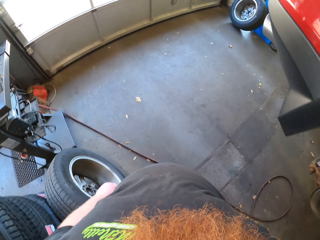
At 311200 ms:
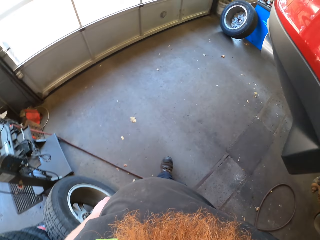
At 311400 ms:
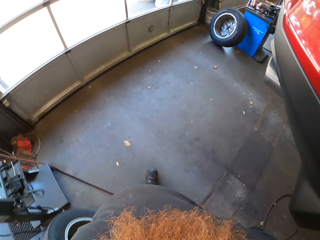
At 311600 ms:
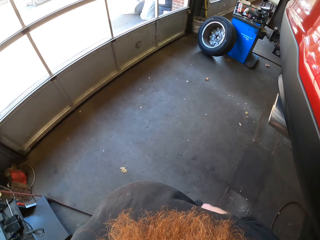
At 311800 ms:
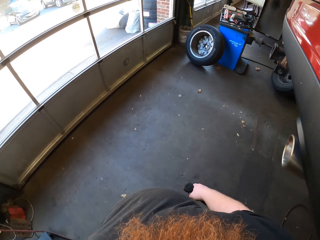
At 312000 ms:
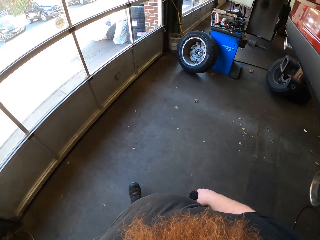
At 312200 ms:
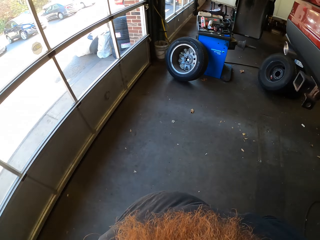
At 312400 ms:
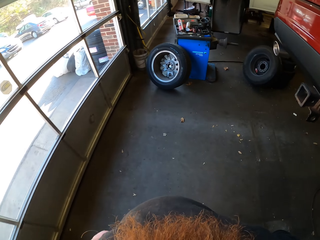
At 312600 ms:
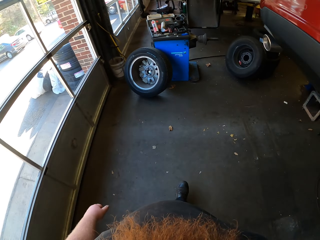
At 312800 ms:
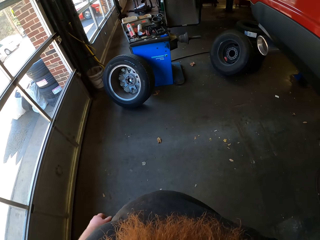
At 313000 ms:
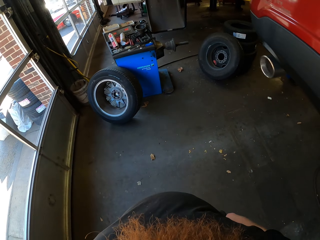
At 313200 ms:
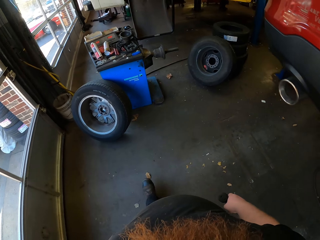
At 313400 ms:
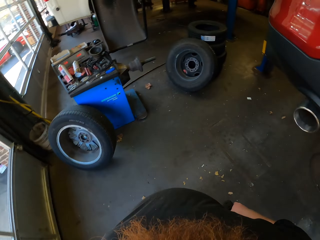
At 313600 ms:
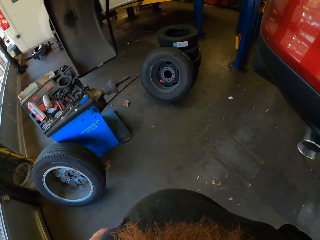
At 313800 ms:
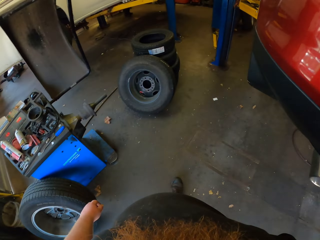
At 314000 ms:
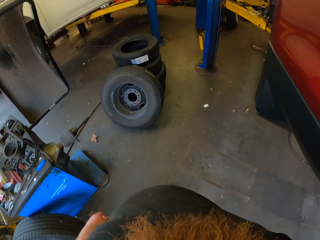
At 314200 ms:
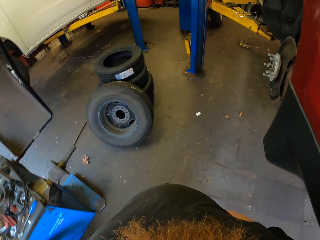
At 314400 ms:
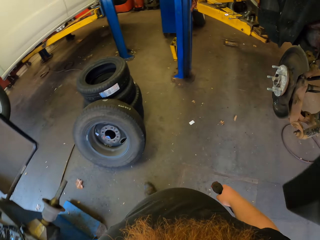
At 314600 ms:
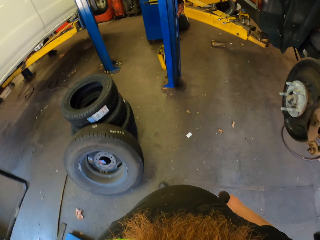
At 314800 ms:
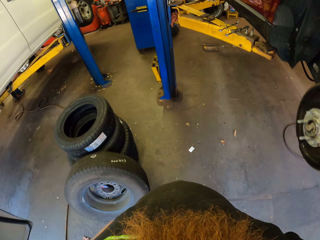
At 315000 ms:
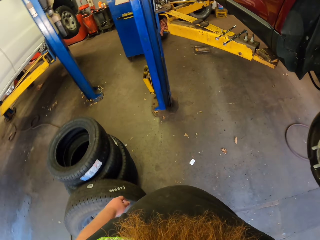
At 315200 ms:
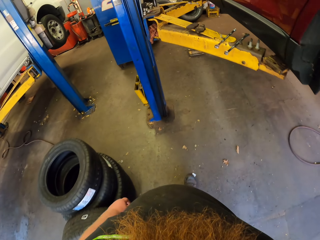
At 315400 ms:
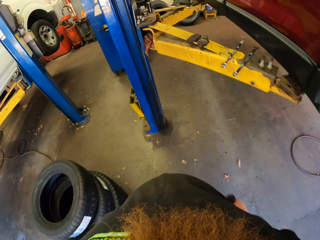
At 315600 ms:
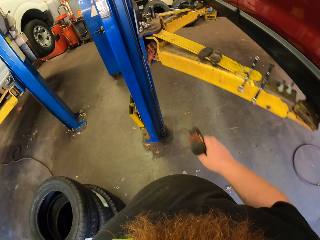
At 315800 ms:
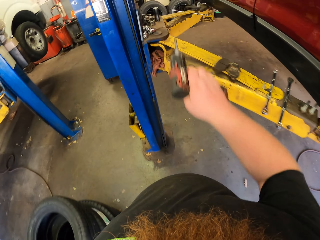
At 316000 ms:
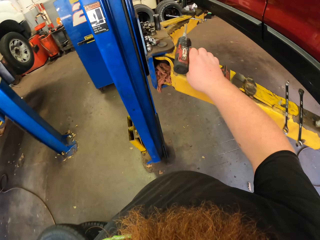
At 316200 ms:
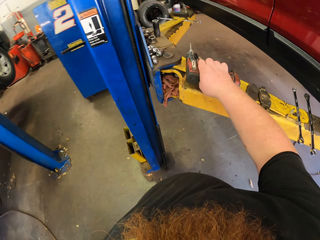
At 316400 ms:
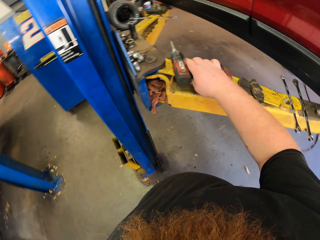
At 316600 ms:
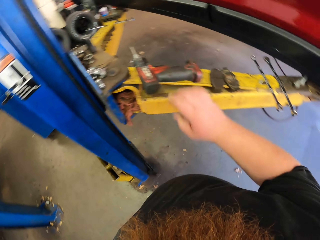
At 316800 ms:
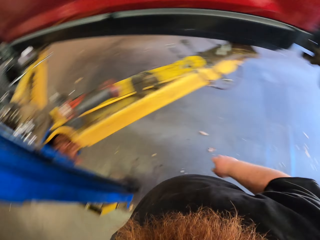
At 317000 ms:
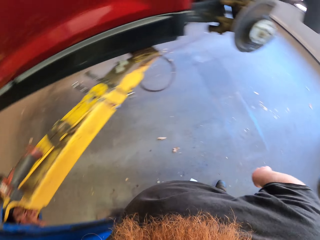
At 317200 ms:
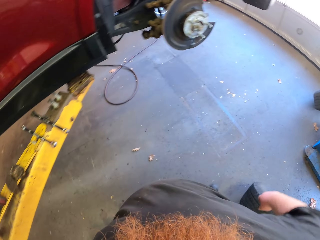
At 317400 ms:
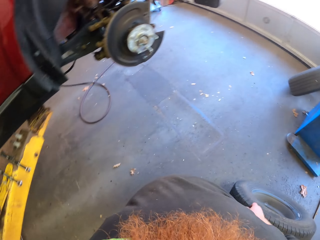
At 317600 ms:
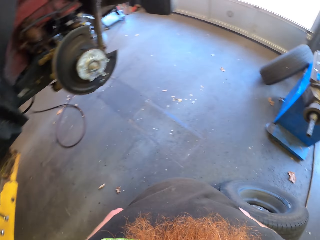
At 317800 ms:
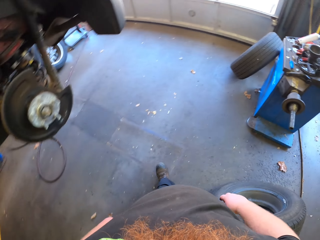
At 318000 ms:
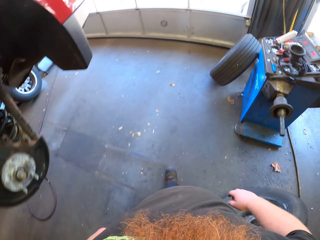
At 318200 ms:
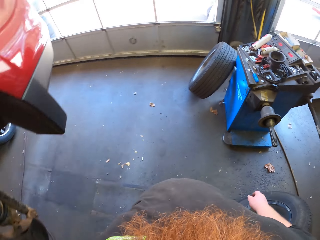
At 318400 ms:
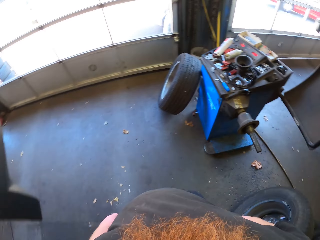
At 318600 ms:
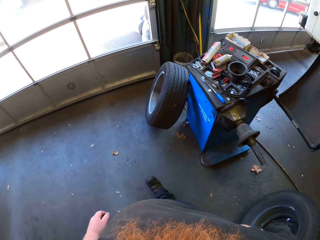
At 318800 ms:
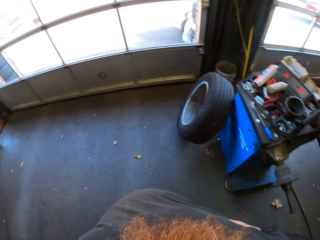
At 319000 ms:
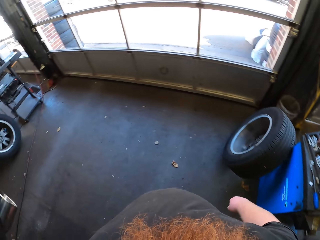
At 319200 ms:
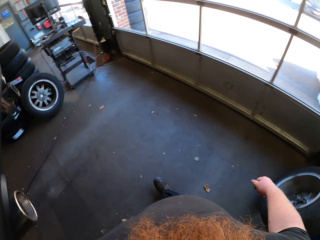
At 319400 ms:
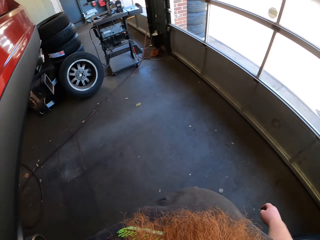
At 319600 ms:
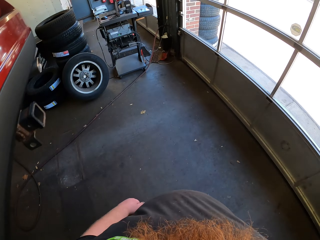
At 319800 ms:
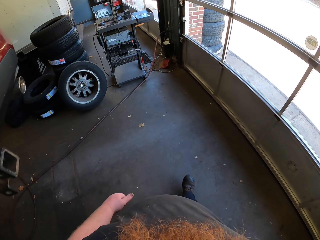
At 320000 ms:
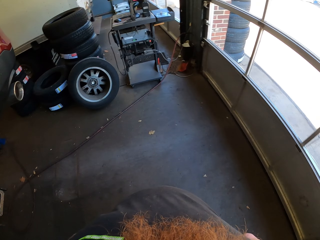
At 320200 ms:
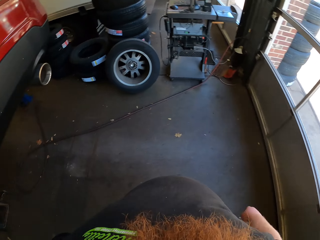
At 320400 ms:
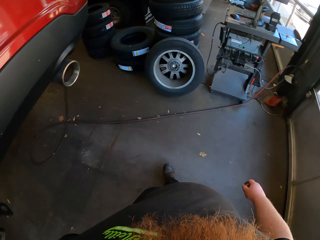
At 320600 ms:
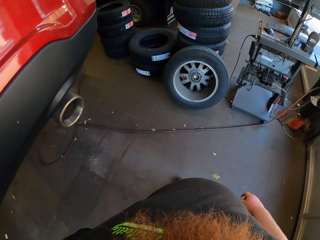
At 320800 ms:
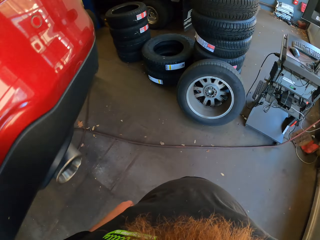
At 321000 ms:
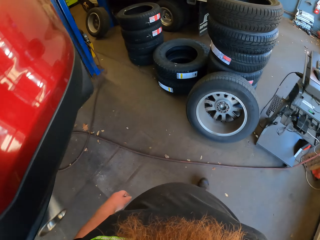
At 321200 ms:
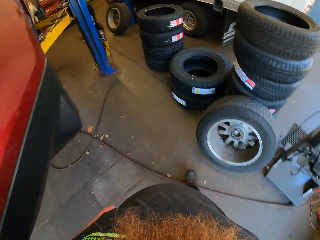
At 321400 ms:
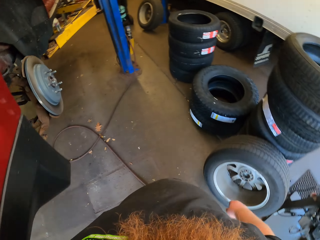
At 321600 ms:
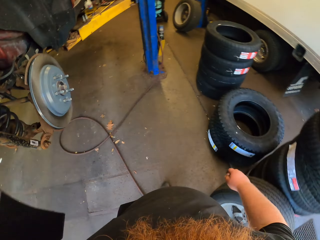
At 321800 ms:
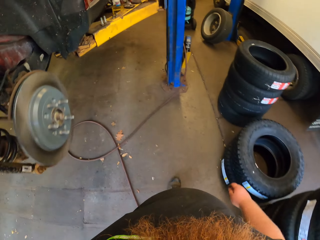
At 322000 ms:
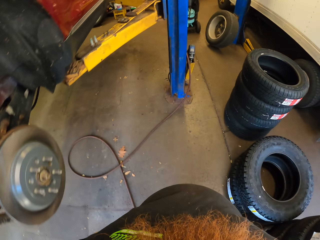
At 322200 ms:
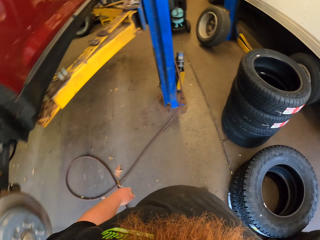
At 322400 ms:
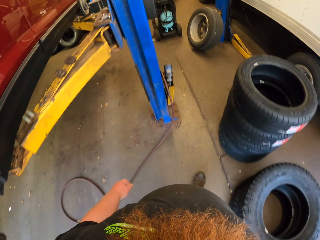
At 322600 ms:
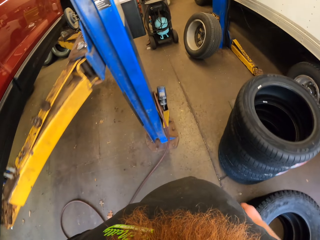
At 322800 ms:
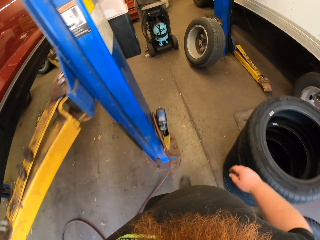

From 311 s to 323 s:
The camera wearer walks in the garage. He puts down the power drill on his left hand. He walks in the garage.

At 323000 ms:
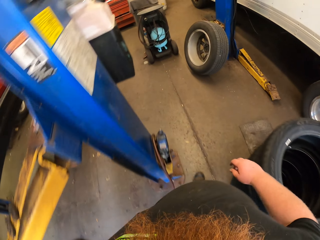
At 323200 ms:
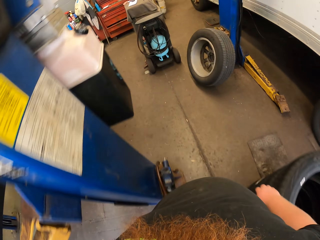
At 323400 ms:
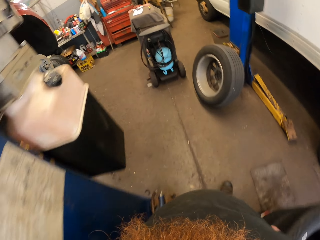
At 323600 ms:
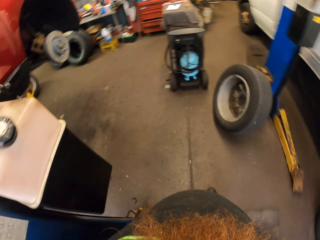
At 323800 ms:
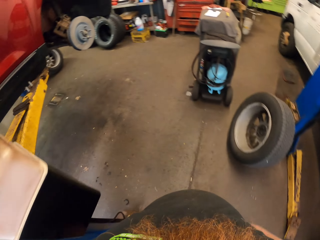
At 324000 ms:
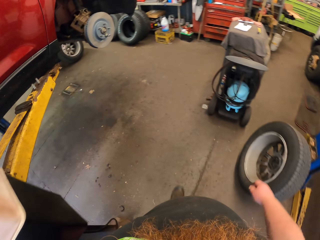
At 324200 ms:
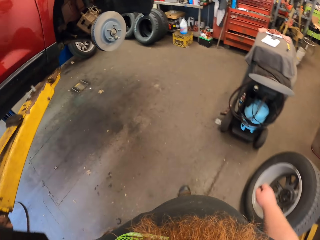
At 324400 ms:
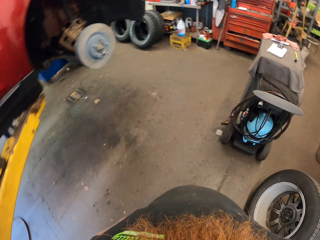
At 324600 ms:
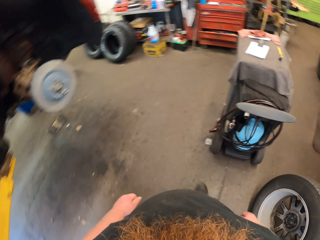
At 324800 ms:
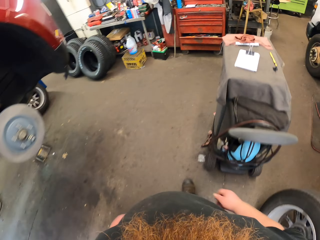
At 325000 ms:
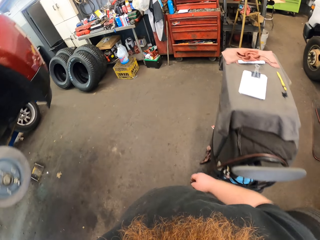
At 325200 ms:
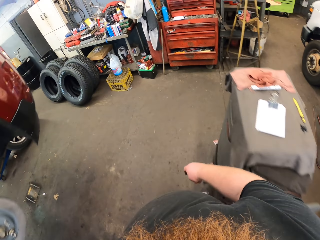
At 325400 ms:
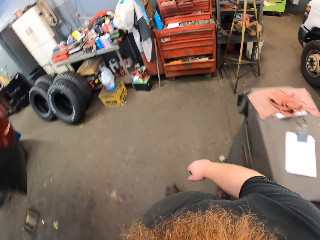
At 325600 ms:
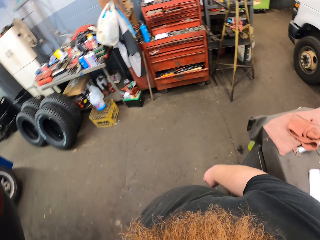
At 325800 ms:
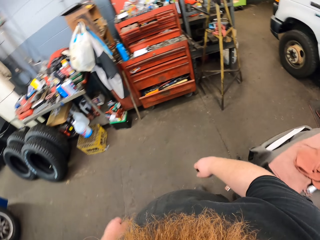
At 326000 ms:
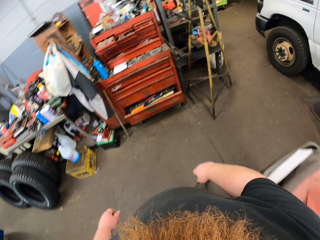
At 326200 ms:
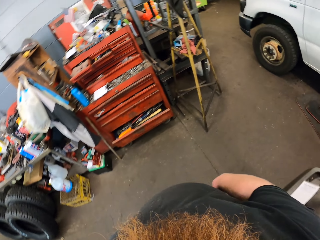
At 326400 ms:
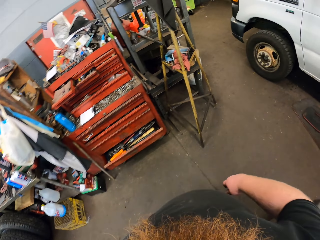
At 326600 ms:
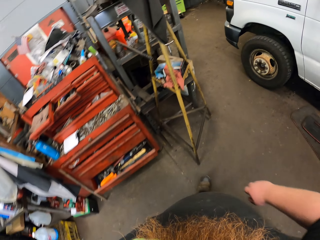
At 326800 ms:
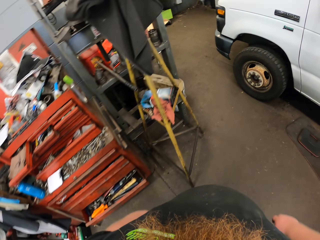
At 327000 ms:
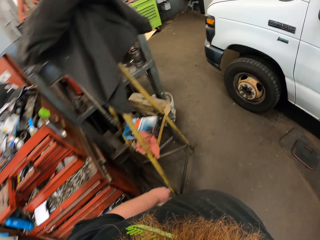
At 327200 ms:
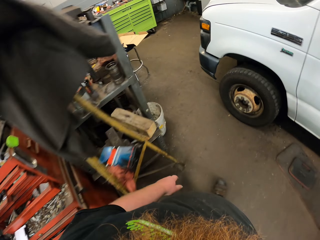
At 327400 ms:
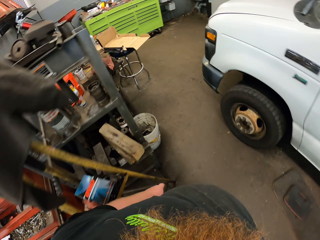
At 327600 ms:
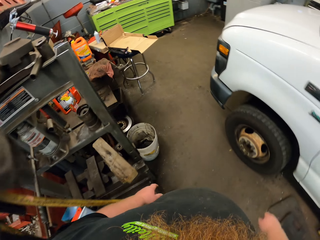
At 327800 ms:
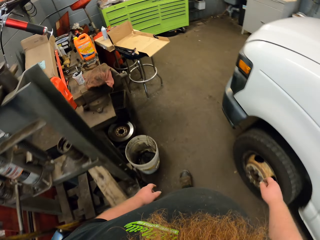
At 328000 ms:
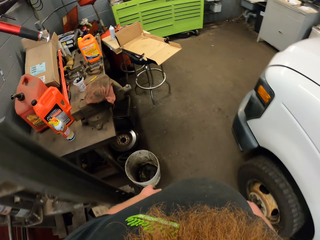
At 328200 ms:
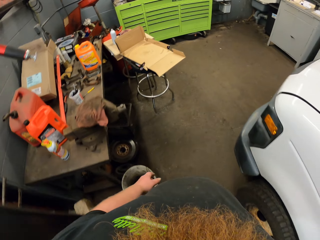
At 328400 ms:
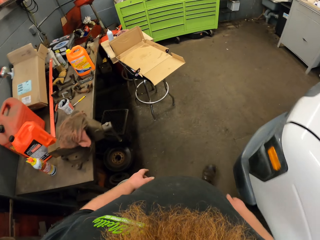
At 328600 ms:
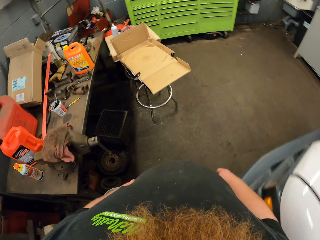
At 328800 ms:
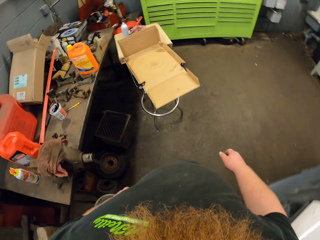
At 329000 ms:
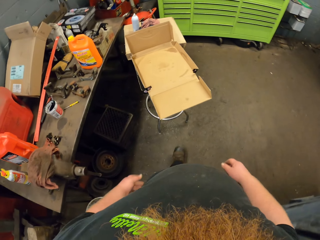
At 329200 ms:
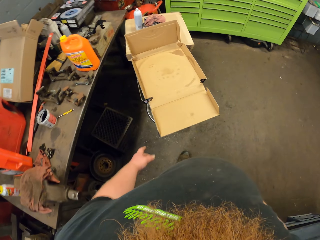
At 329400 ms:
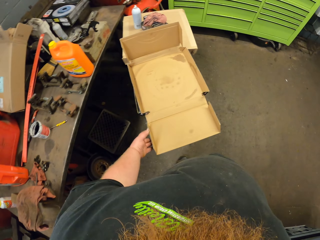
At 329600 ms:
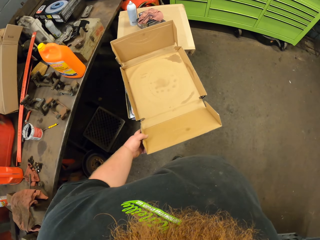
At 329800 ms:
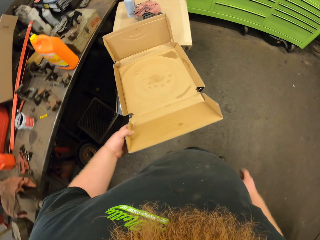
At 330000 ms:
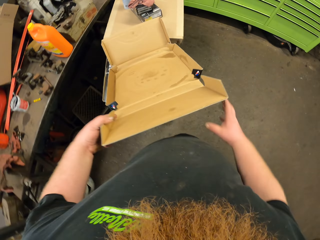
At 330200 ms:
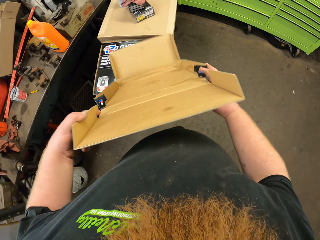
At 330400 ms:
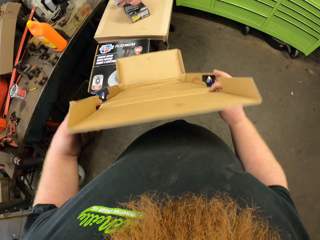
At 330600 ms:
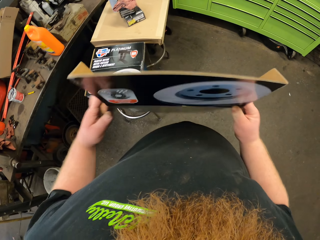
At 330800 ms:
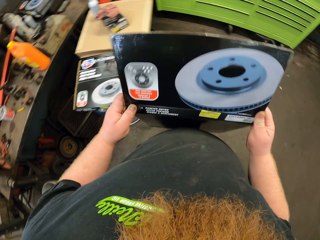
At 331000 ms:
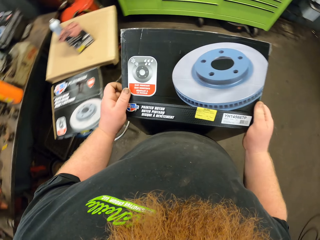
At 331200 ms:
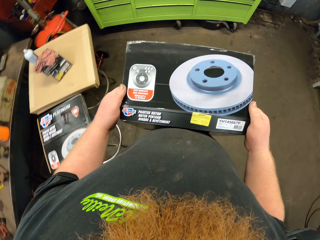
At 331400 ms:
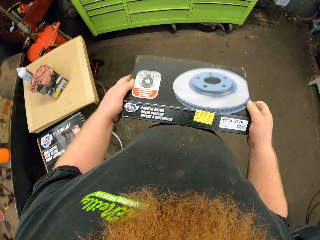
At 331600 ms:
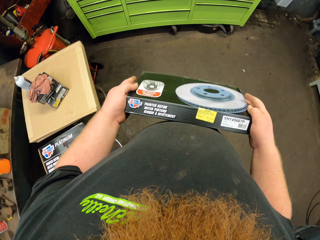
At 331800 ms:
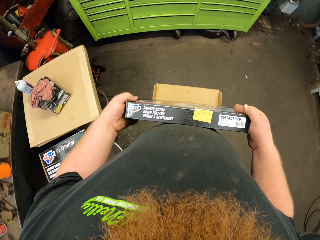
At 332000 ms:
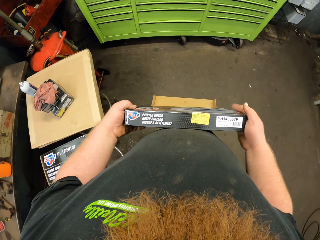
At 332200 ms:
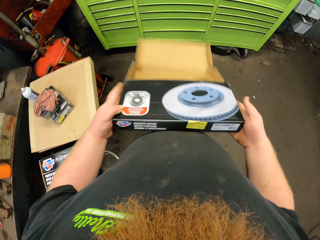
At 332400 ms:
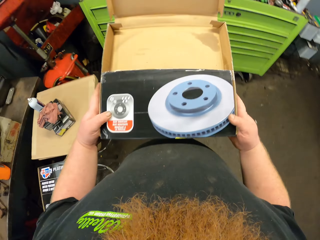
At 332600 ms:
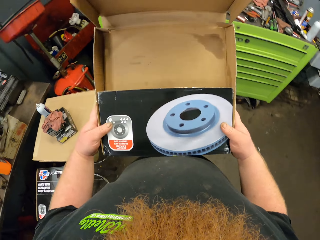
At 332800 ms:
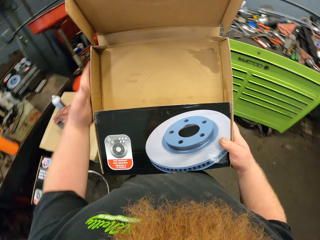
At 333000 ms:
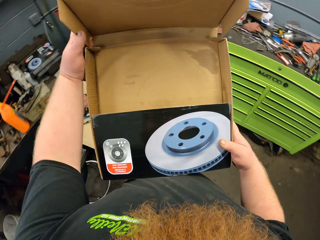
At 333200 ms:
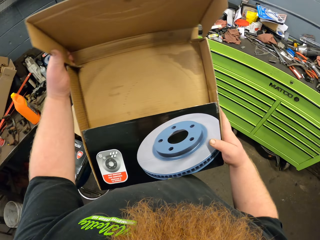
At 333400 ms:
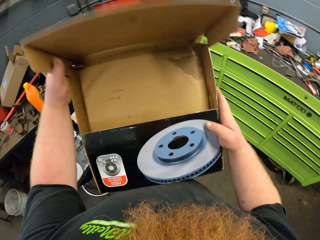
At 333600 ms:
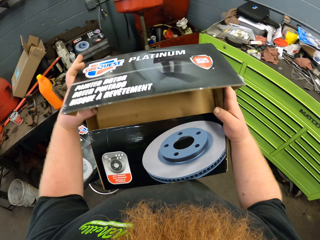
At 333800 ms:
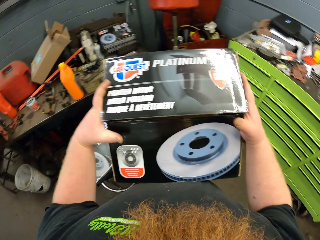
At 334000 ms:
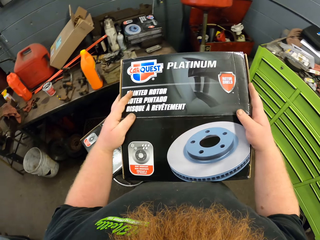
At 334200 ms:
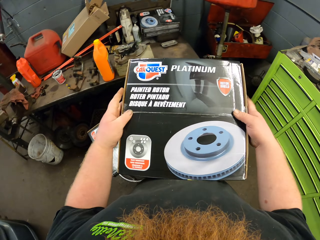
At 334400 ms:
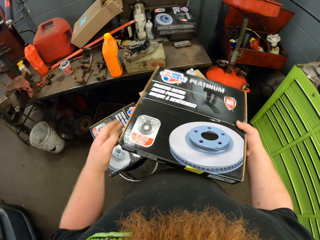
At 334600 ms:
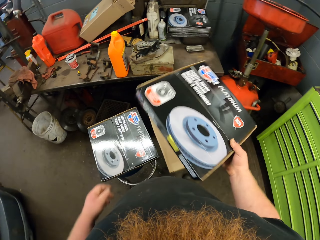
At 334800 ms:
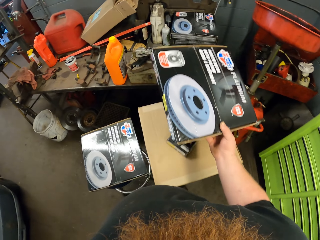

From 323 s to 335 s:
The camera wearer picks up a carton or box. He closes the empty box with his hands. He folds the carton.
